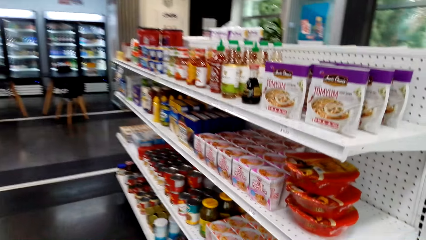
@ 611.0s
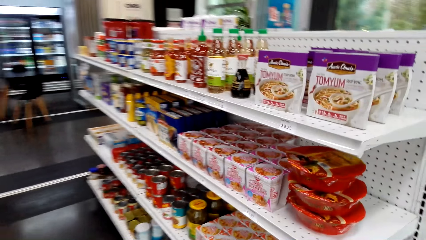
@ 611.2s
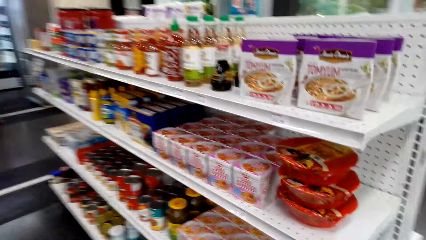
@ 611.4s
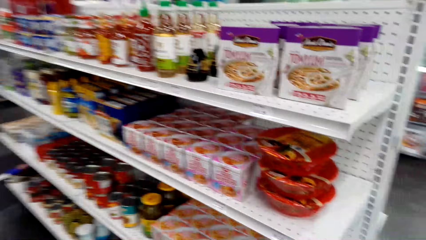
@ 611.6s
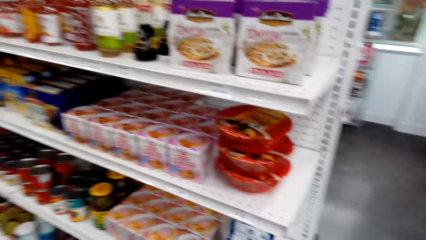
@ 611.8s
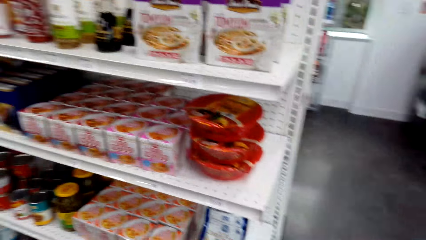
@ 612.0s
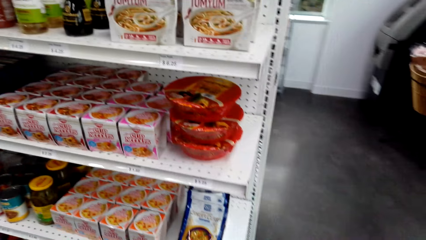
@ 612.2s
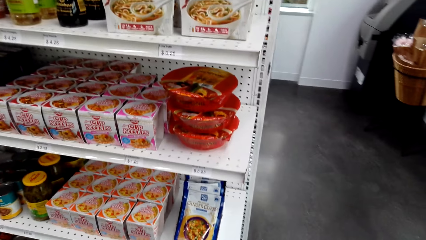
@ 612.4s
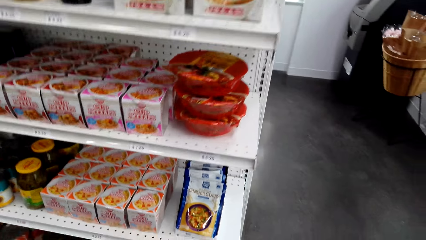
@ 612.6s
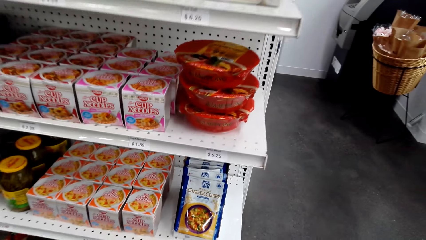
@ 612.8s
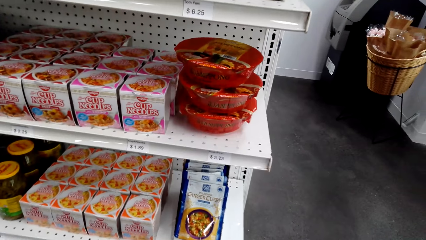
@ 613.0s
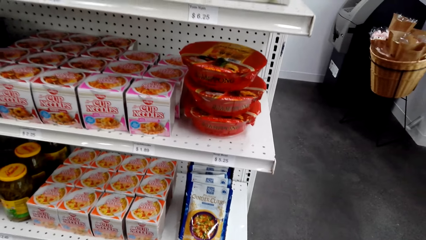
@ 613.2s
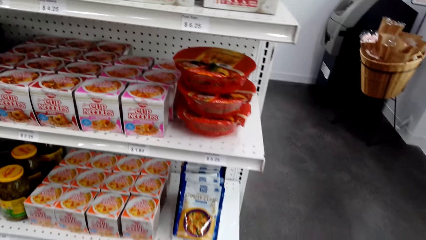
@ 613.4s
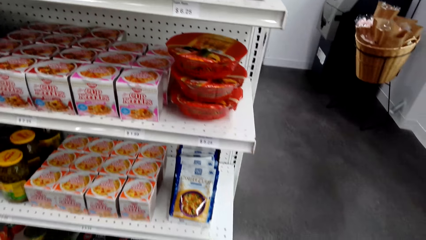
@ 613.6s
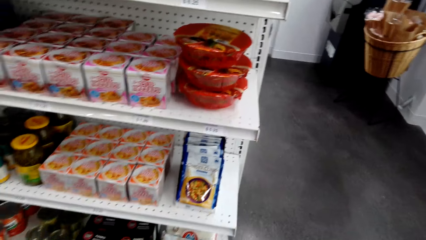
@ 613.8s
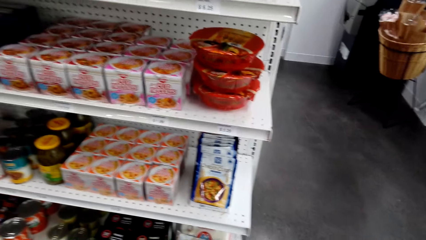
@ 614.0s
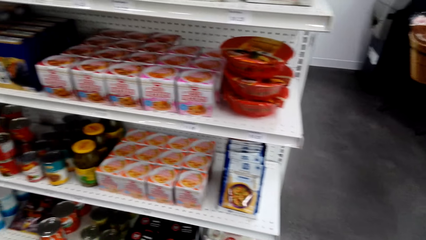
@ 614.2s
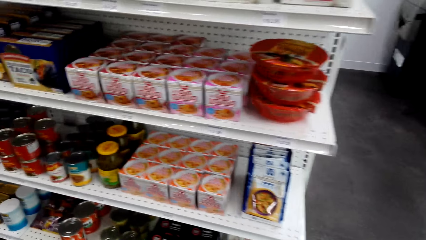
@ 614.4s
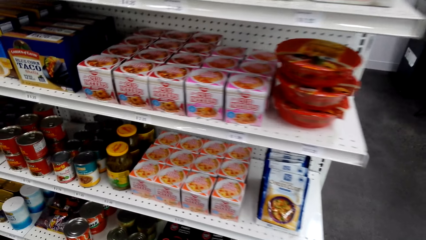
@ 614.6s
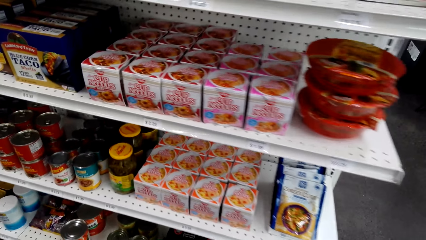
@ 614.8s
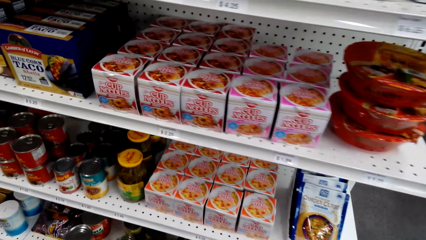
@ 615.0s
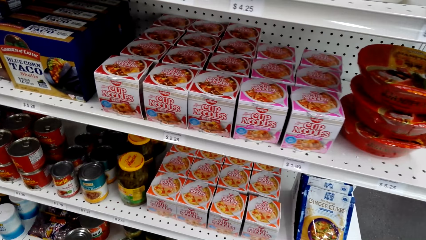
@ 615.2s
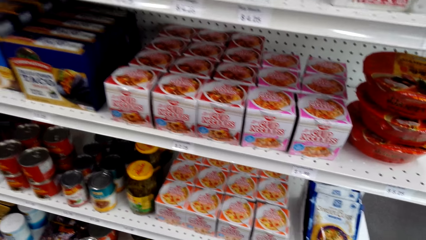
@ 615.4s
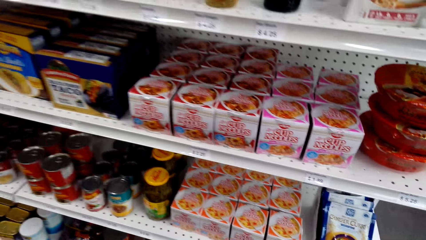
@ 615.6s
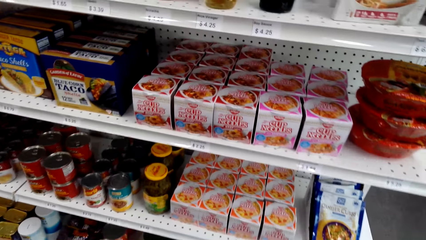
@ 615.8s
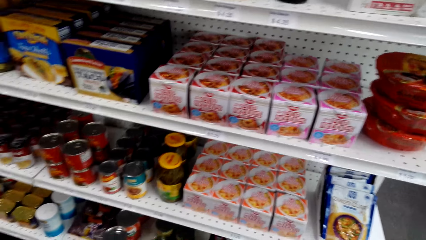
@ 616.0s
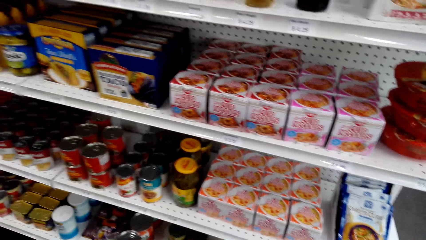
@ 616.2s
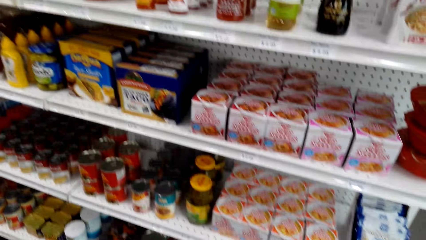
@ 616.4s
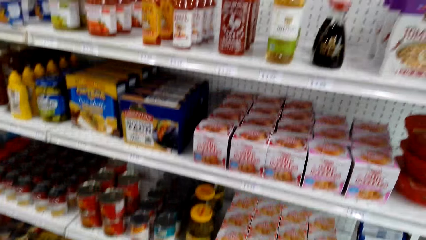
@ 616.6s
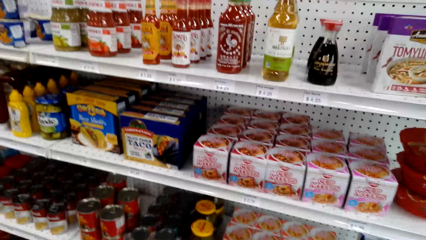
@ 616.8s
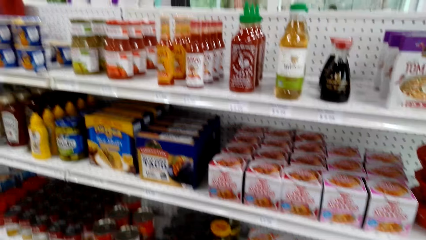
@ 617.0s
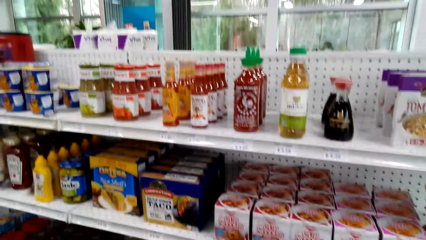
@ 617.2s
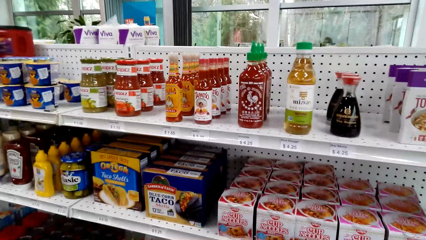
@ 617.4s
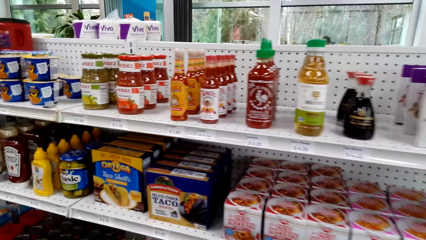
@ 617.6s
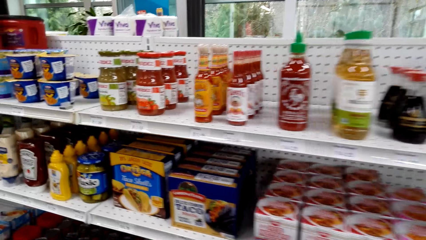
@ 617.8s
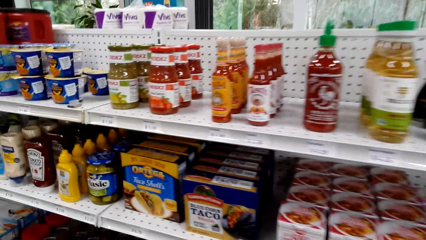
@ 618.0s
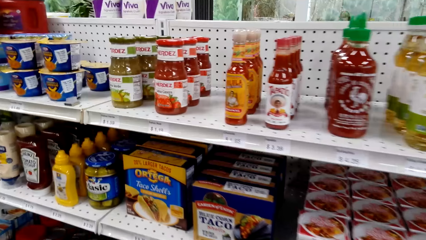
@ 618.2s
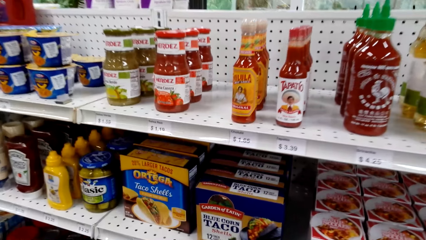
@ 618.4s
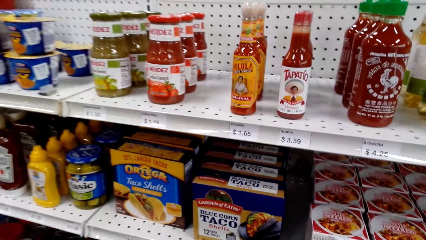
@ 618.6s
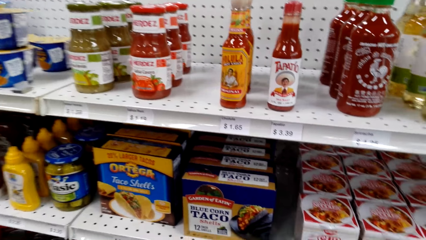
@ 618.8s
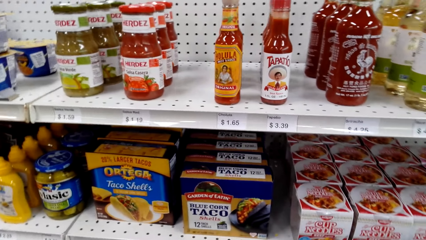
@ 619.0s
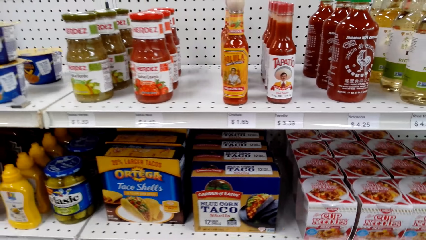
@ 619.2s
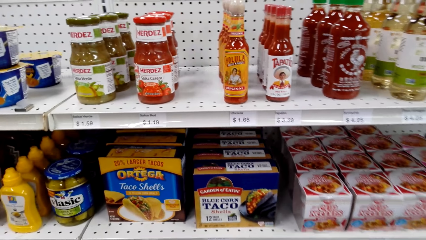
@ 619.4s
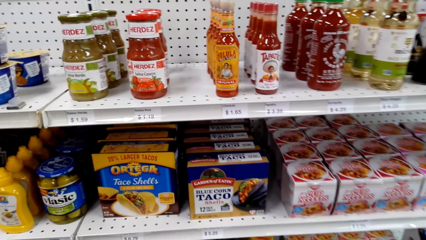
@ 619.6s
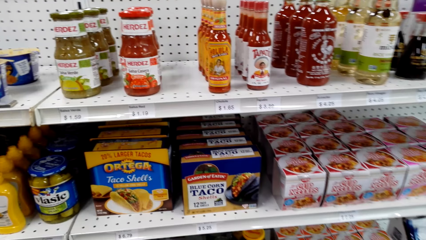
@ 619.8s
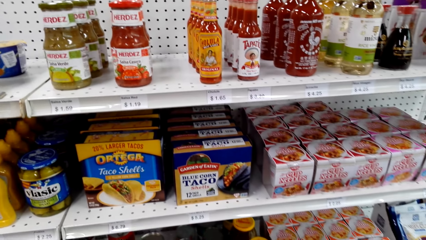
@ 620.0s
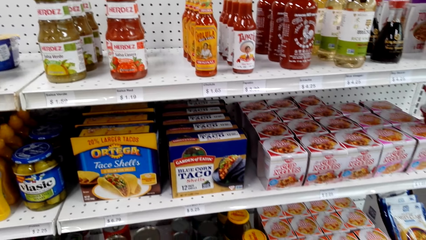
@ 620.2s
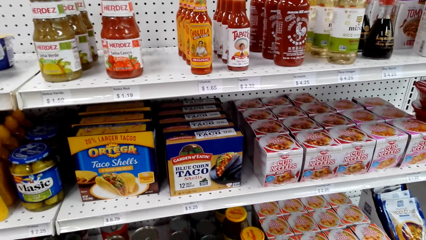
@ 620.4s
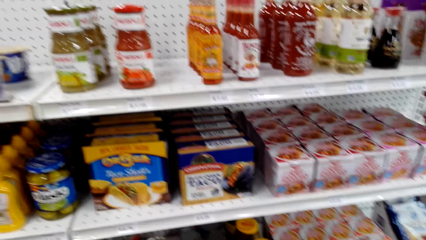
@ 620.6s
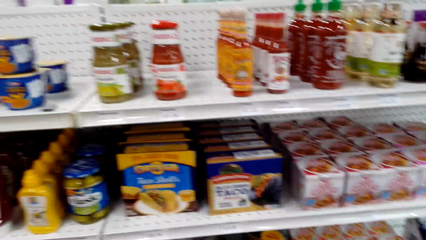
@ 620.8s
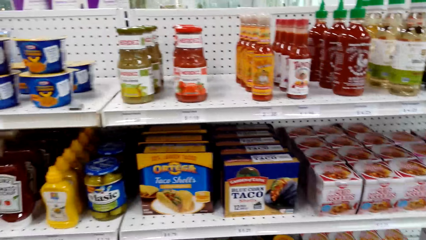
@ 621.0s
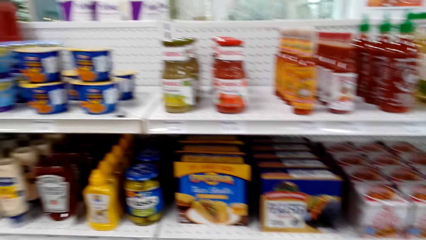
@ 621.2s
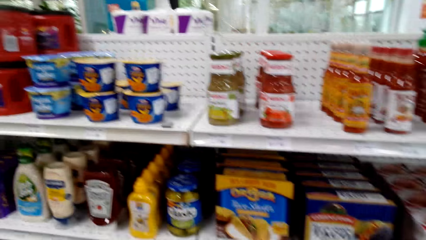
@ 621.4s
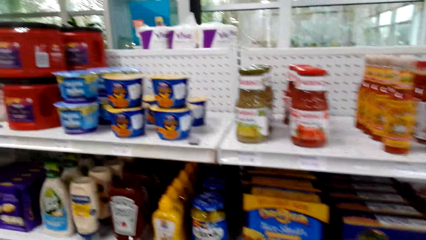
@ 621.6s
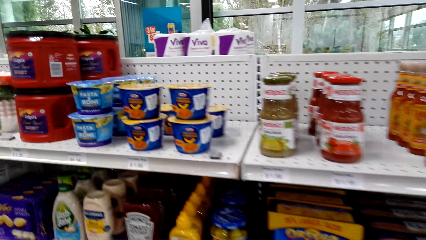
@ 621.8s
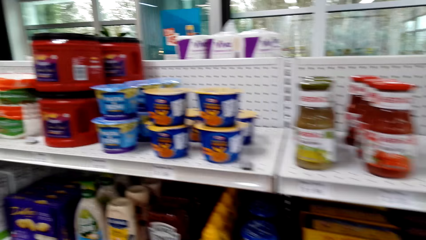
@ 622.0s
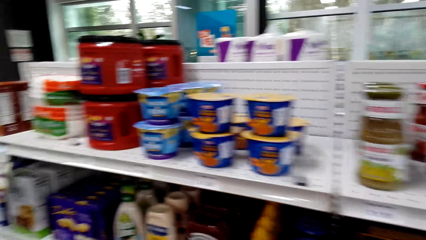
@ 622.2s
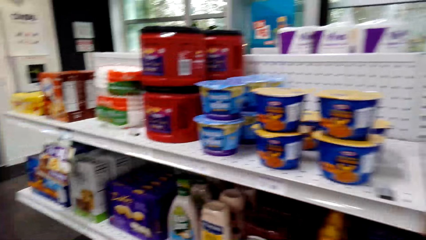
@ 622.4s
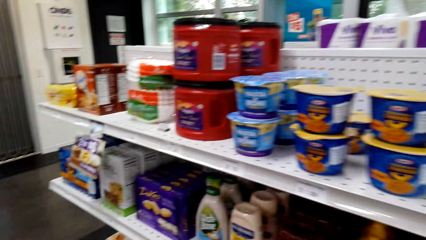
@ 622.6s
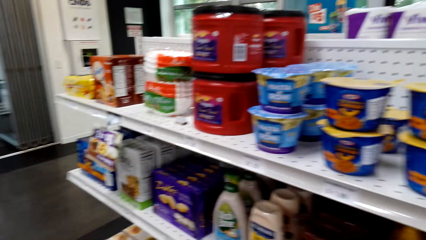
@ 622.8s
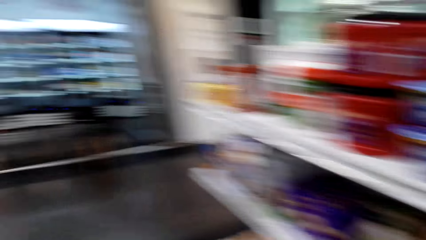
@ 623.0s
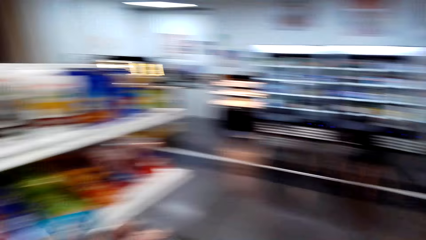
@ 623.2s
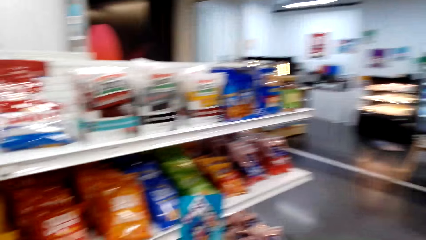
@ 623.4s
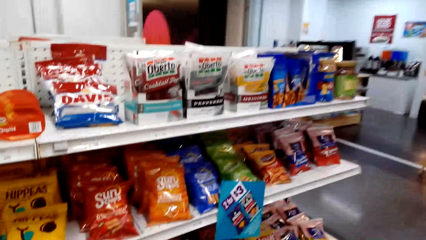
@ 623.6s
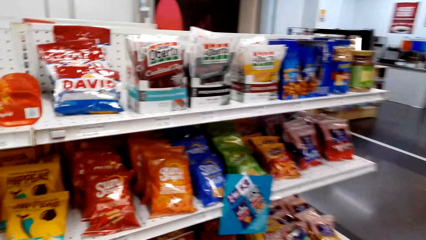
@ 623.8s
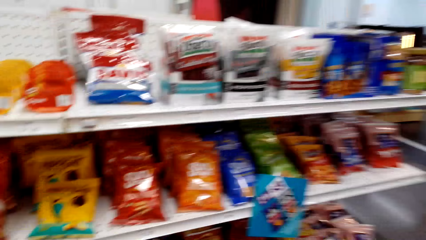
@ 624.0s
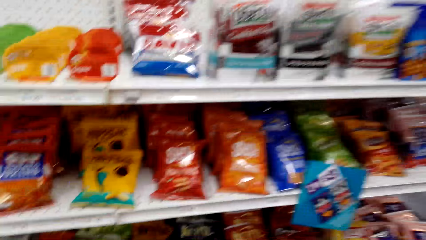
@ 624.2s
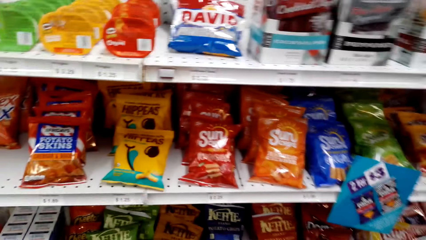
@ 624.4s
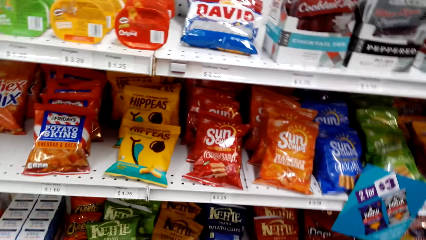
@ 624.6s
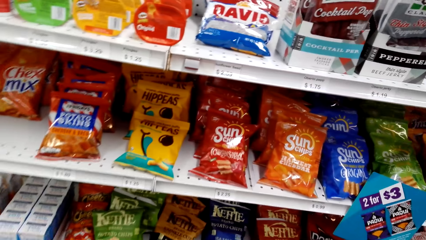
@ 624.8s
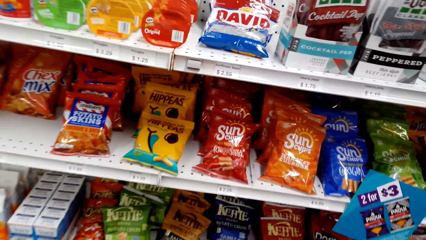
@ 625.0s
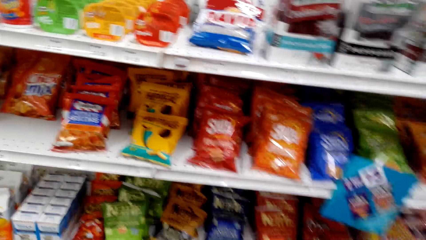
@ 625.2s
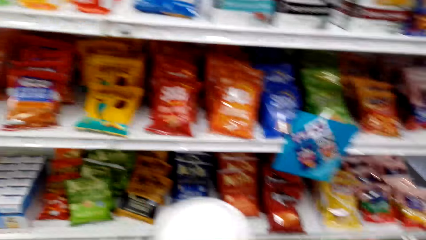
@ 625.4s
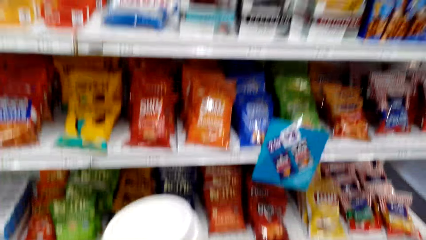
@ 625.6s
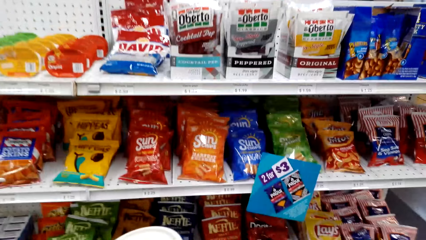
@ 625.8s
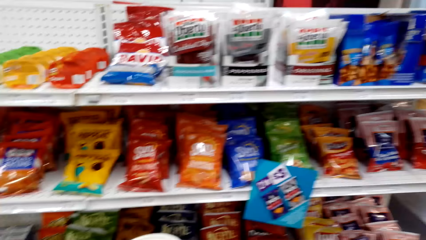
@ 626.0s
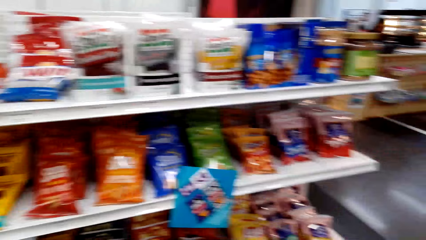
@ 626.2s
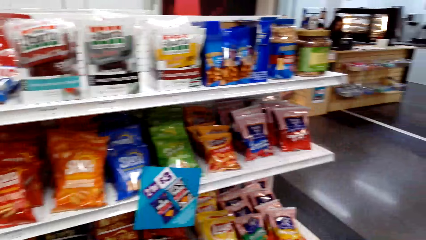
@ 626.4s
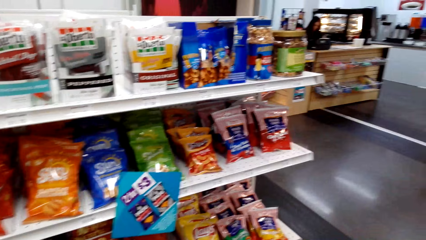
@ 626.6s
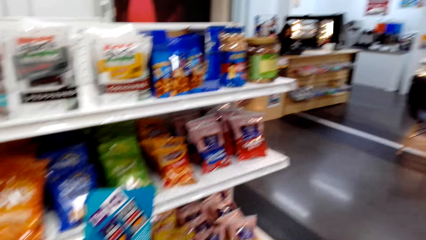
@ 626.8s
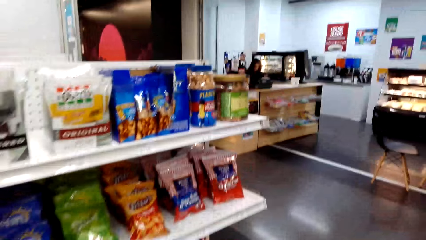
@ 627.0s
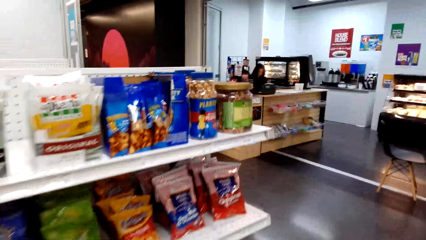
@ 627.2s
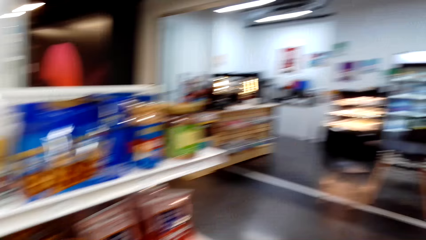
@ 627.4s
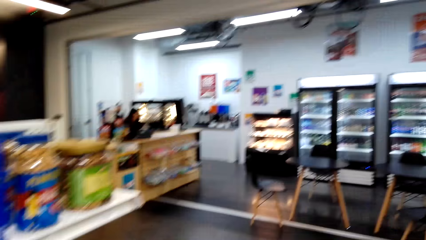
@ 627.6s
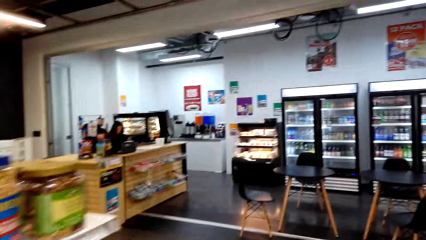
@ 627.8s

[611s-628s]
The camera wearer stops at a shelf. They move along the shelf.
